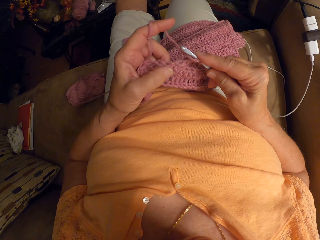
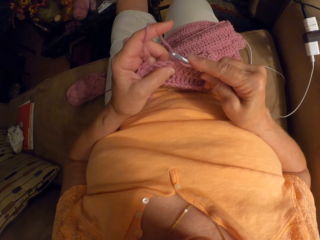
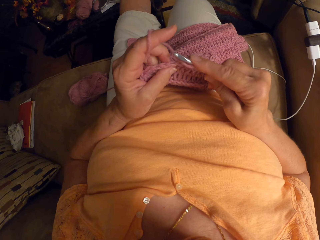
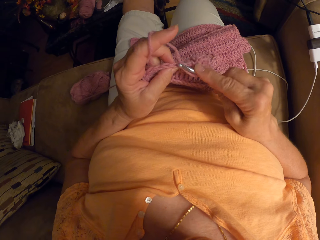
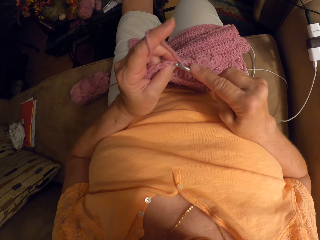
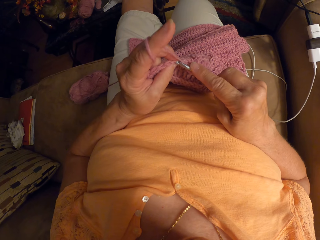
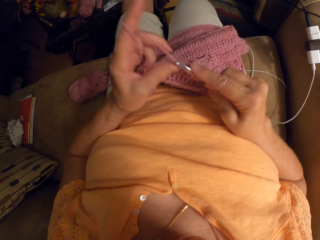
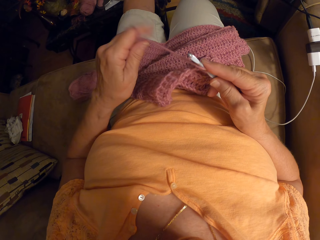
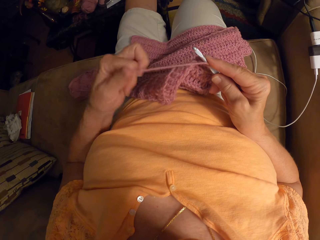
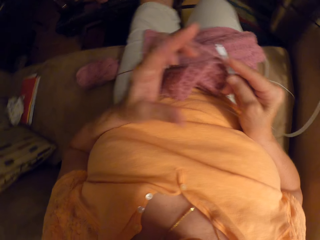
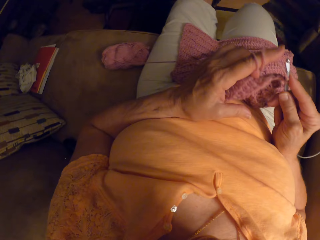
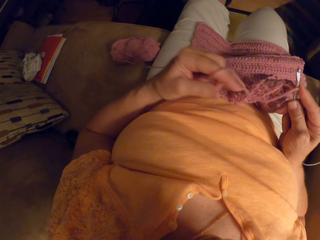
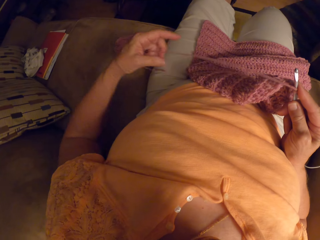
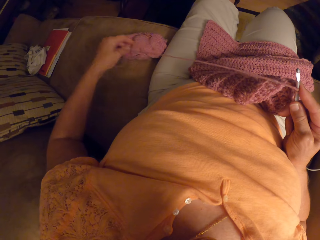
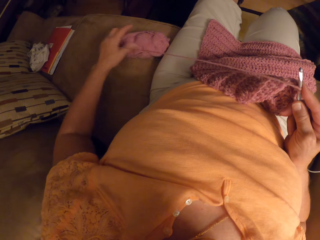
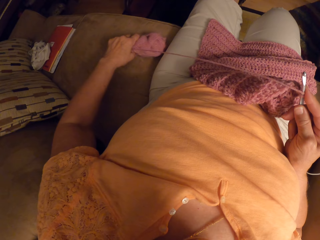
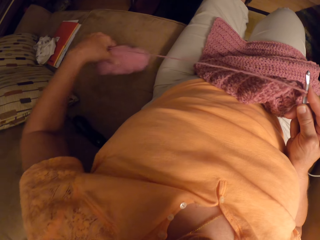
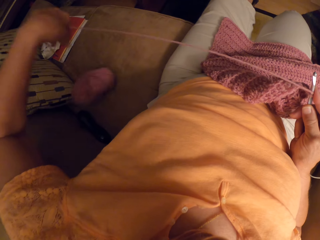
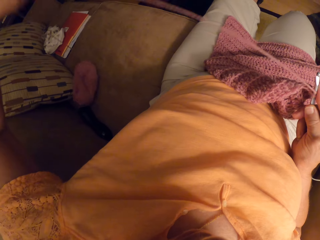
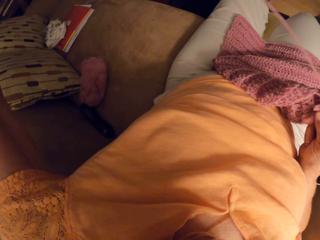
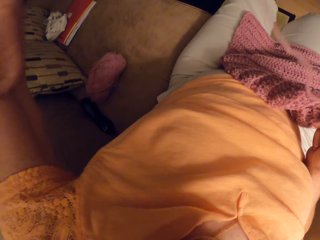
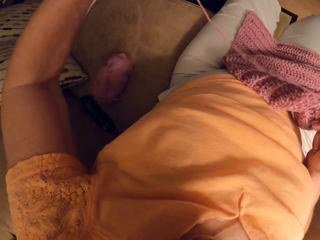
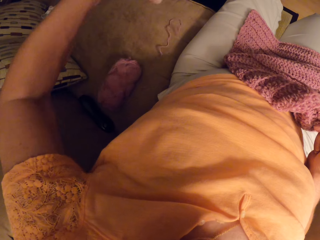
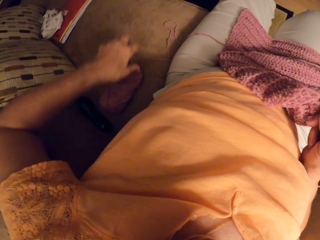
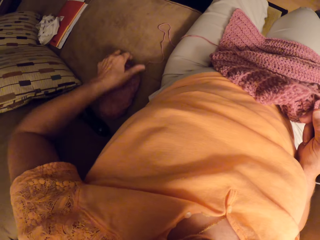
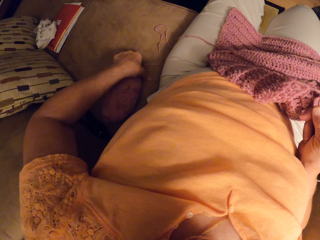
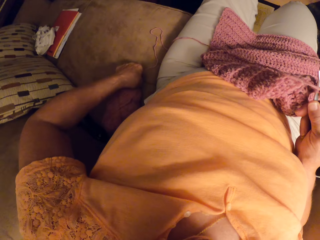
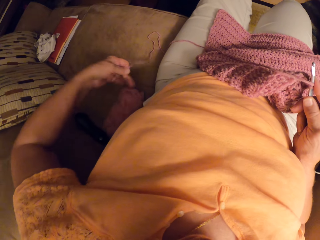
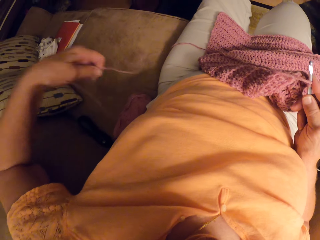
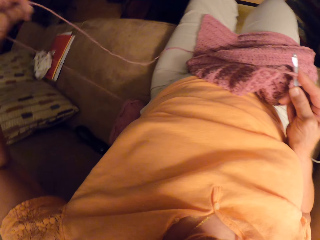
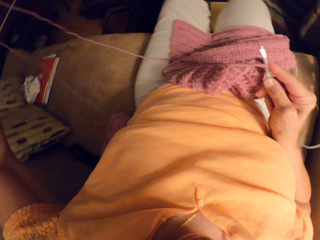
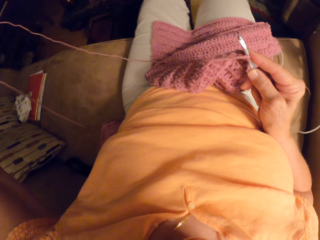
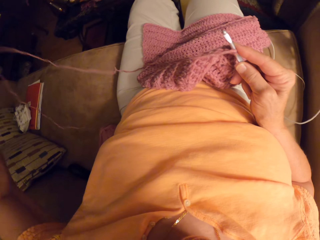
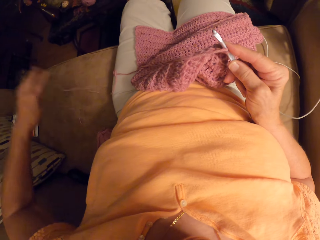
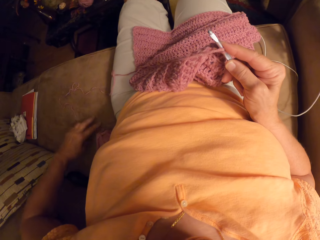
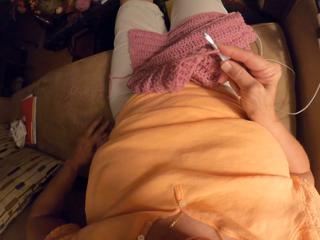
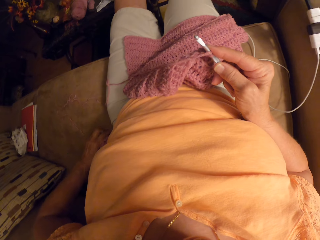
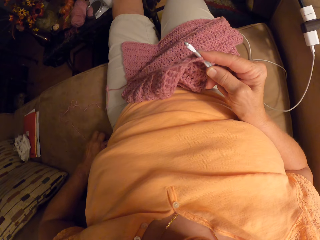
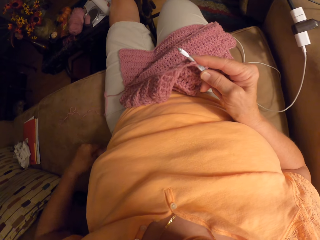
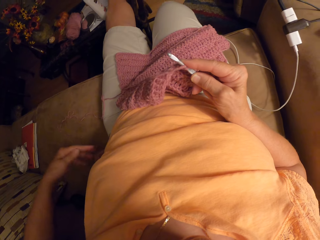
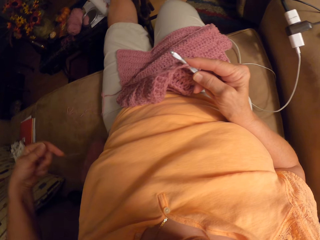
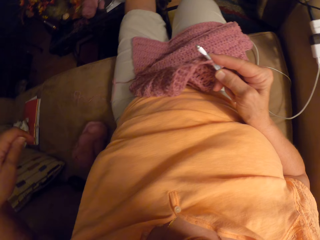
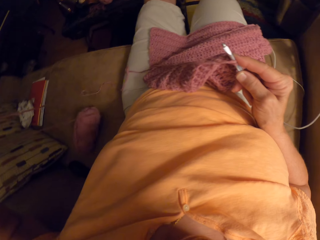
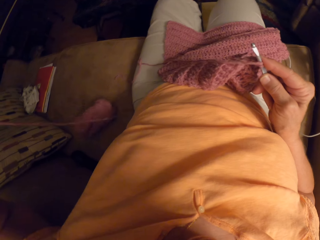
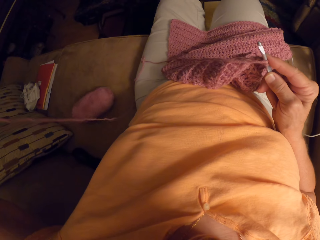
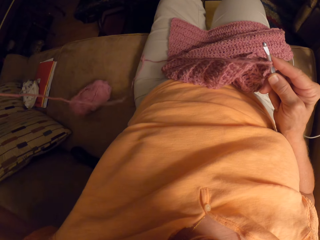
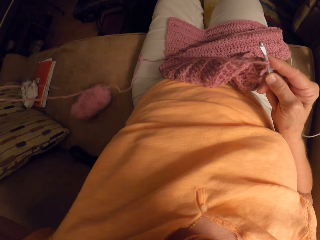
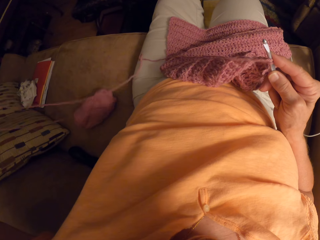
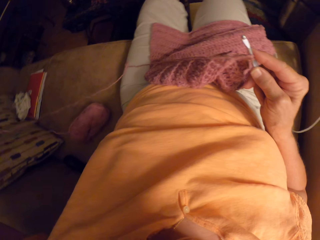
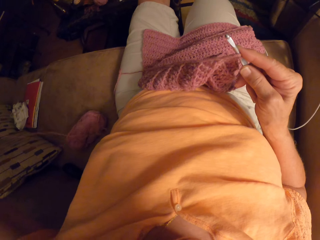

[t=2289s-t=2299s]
The camera wearer rolls the thread on a finger. She untwirls the thread of the yarn from her left fingers. She repositions the yarn on the sofa with her left hand. She picks the thread. She pulls the thread of the yarn with her left hand. She rolls out the thread.

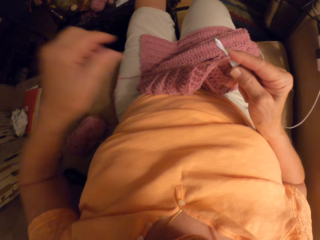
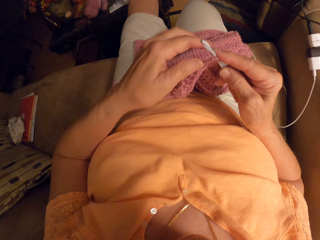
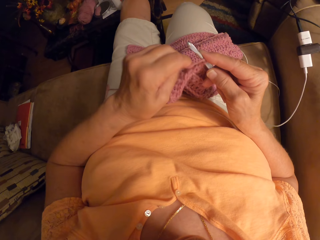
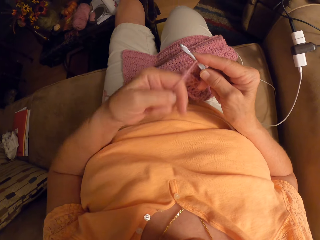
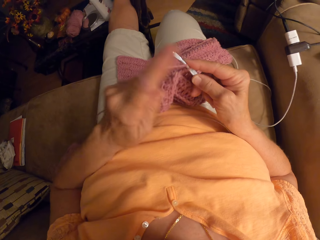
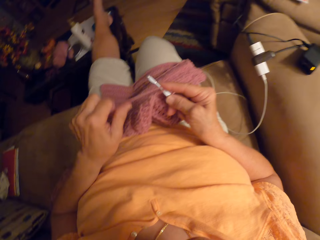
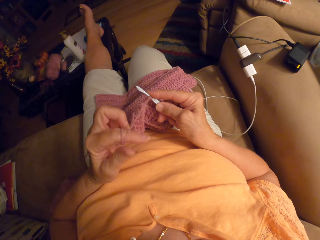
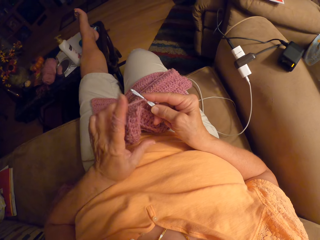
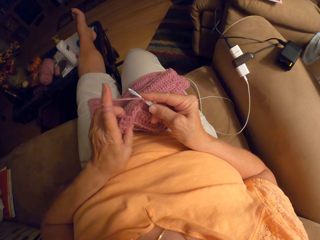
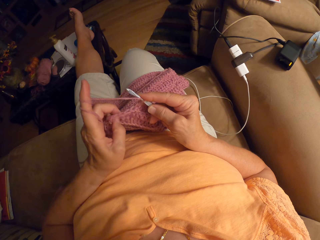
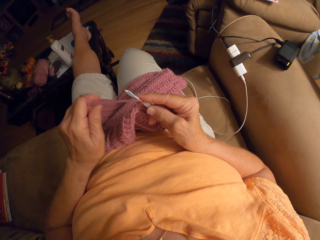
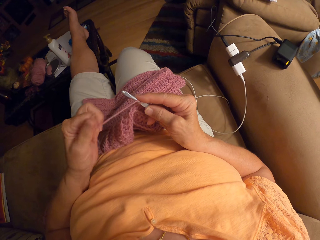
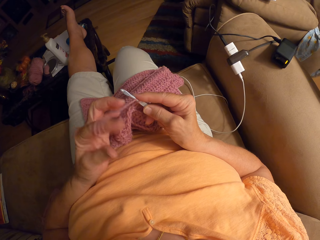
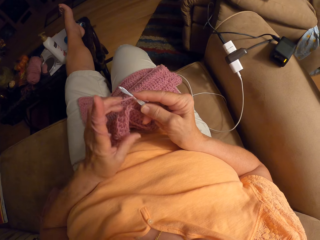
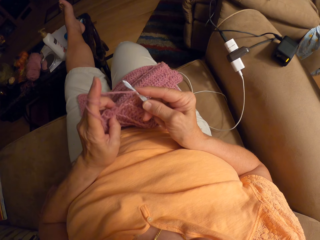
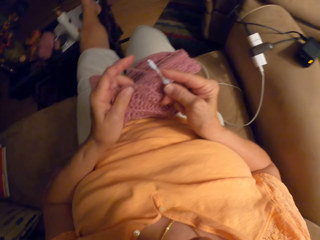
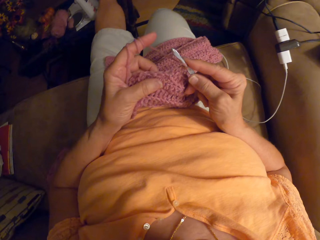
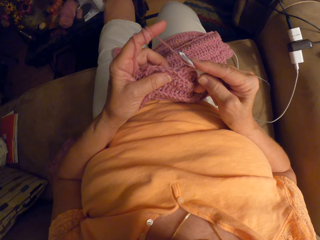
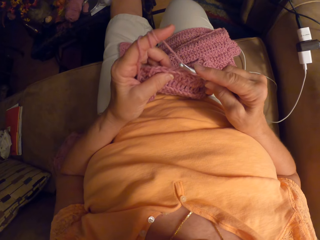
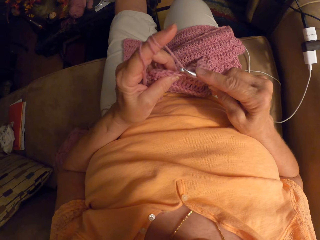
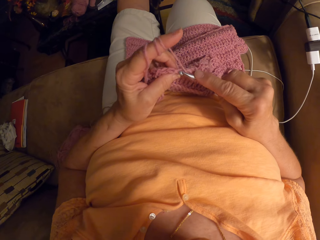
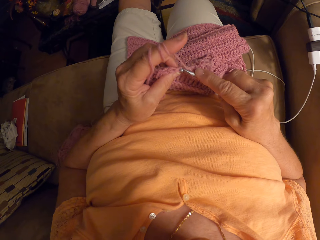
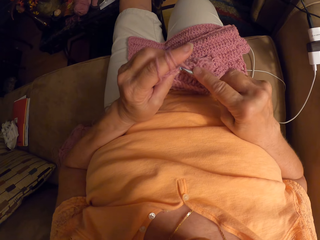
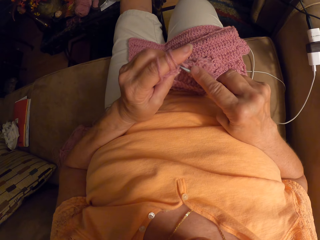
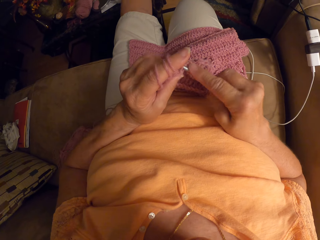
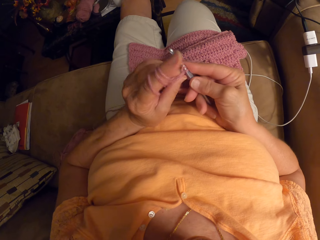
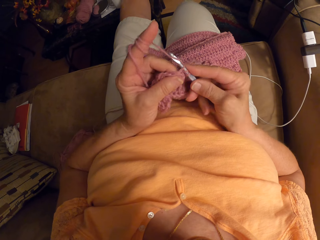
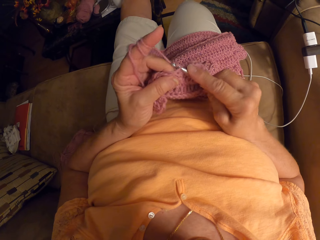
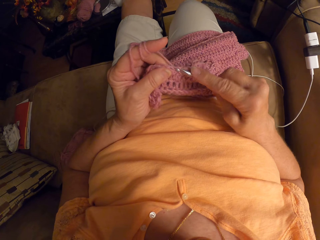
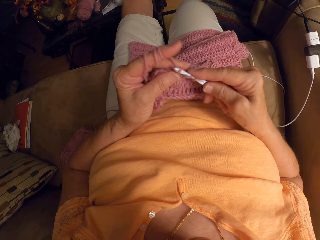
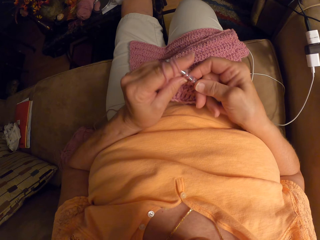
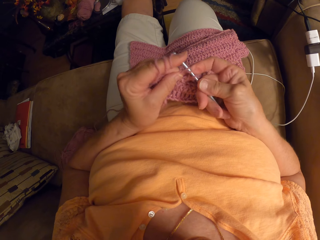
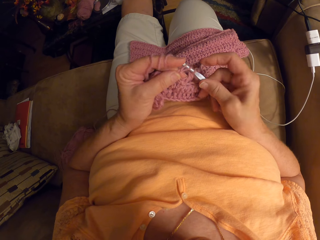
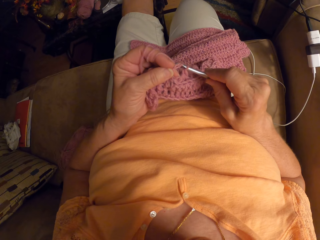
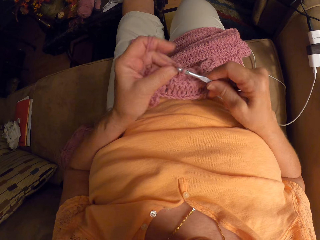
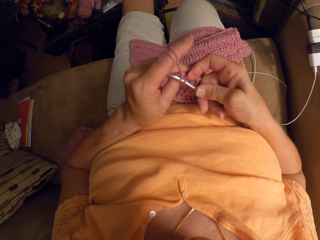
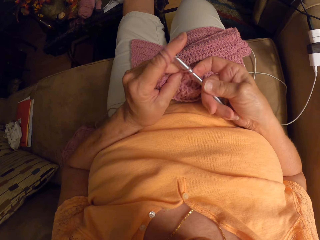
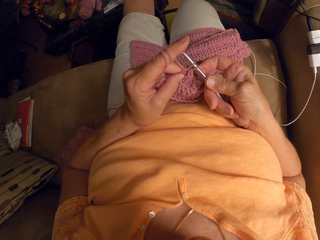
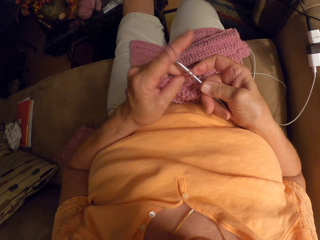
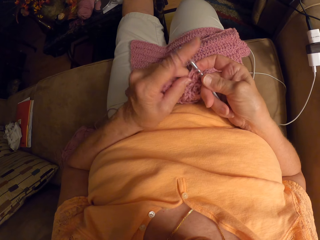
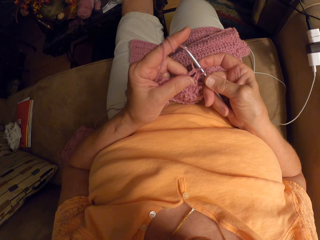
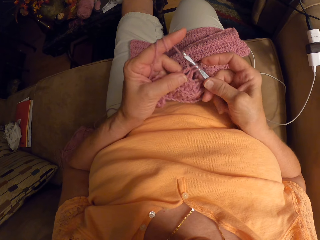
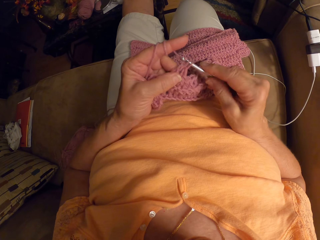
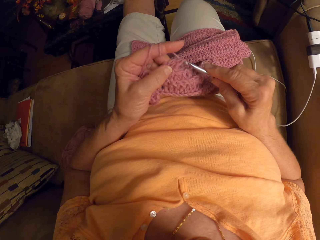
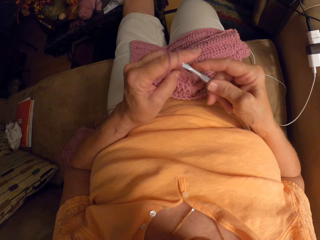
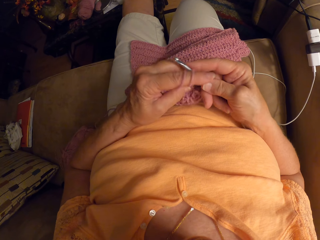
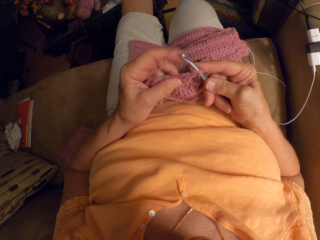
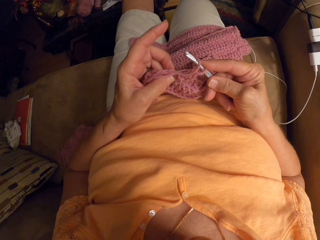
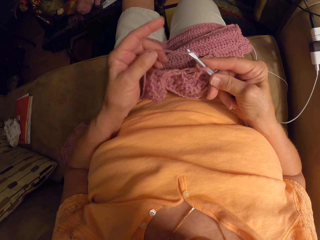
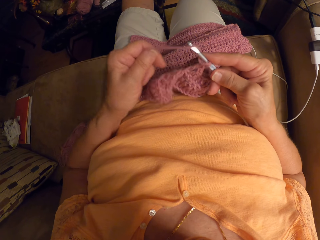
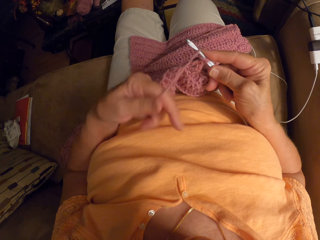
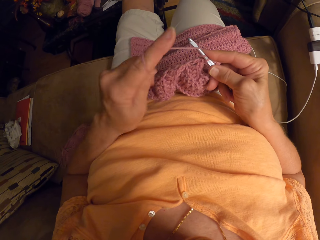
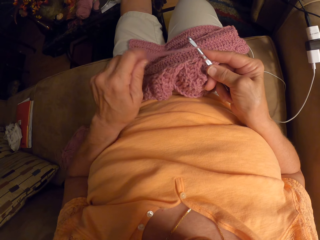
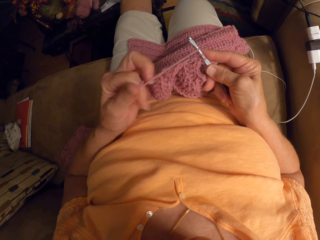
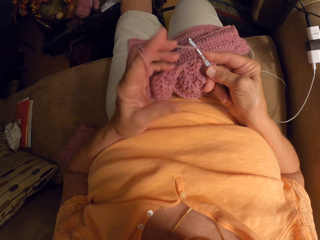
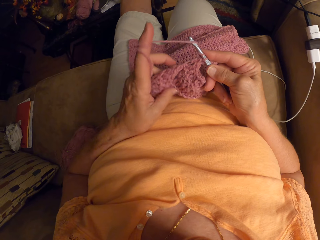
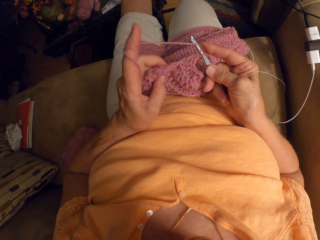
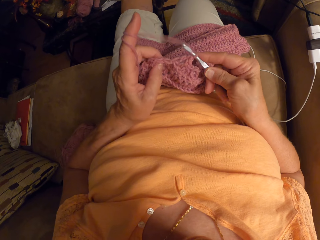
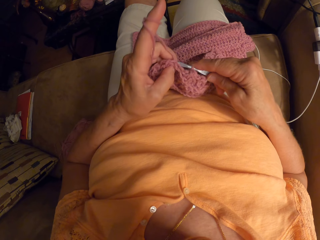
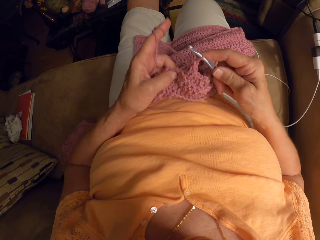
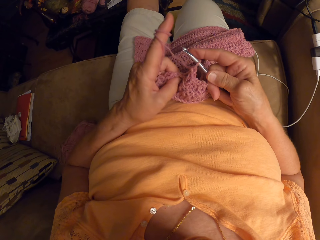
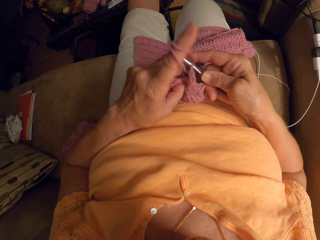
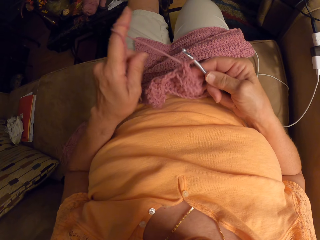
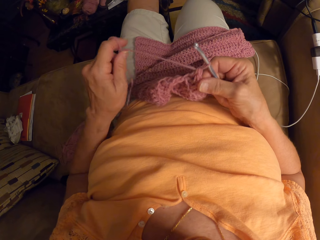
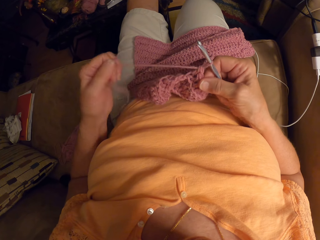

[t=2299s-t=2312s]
The camera wearer twirls the thread of the yarn around her left fingers. She touches the thread. She crochets the yarn with a crochet hook in her right hand. She rolls the thread on a finger. She knits the fabric.
